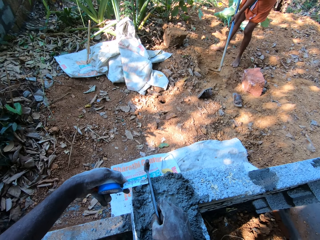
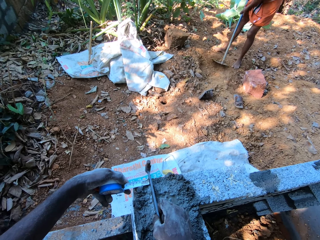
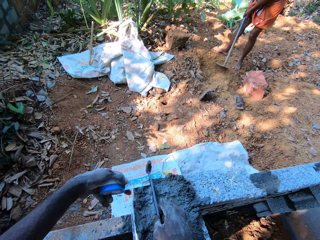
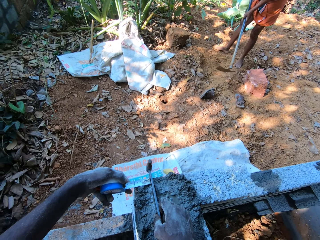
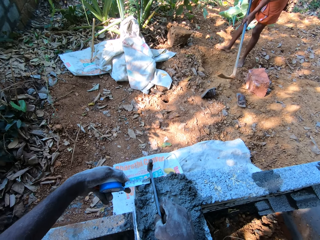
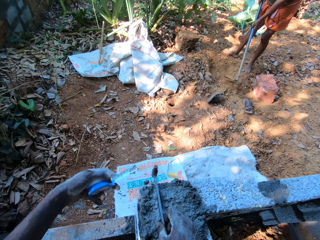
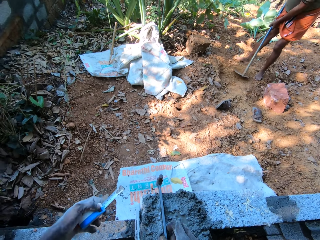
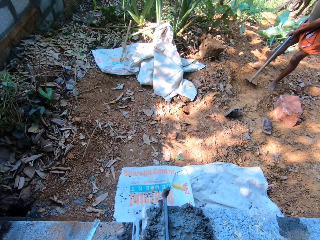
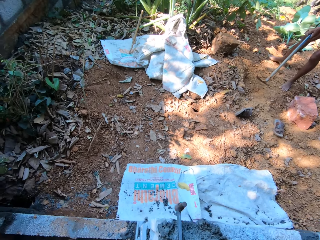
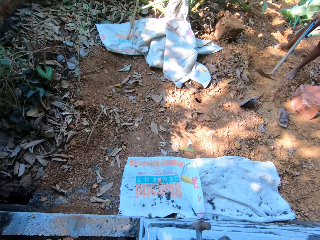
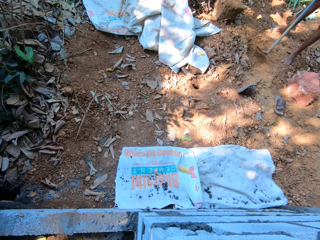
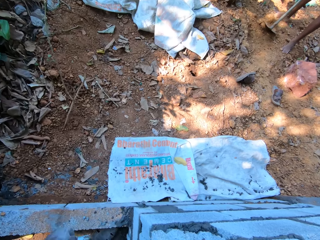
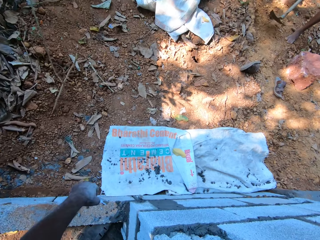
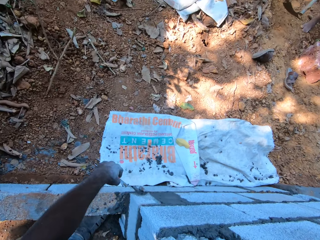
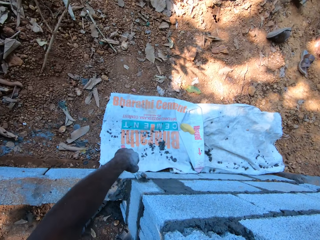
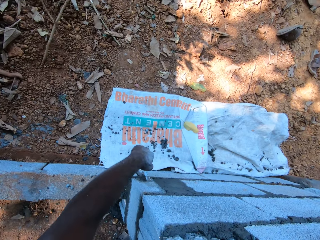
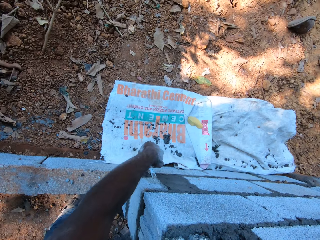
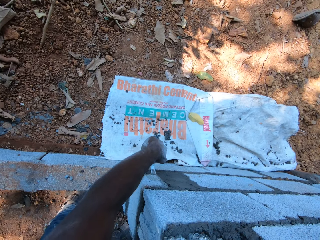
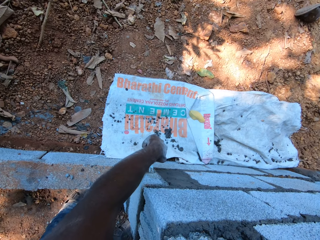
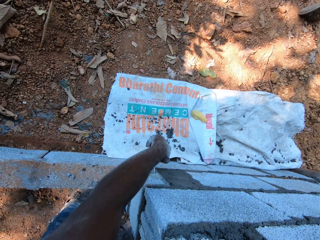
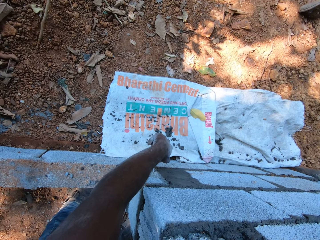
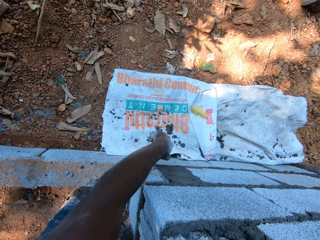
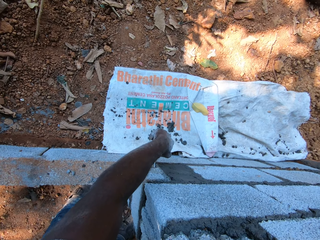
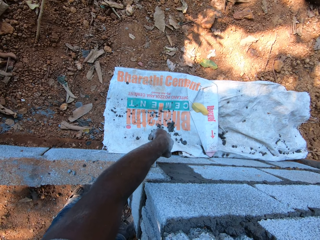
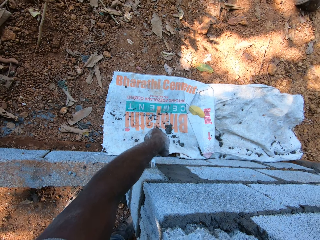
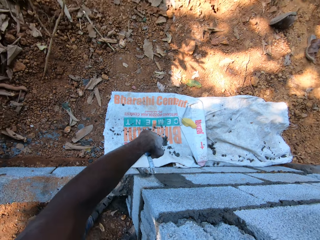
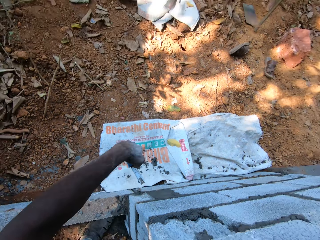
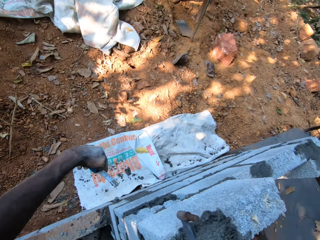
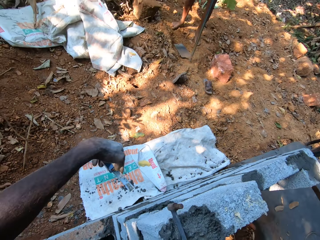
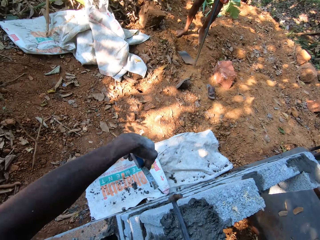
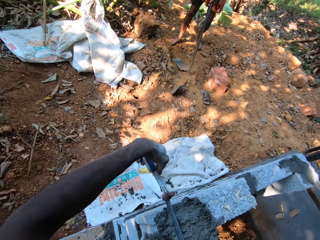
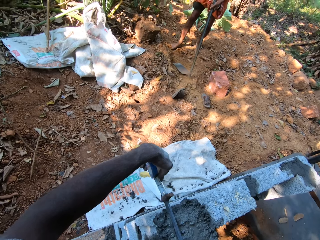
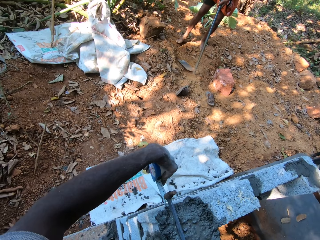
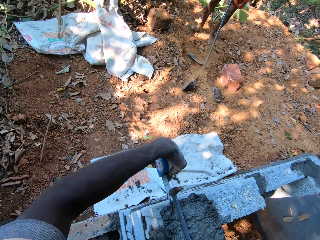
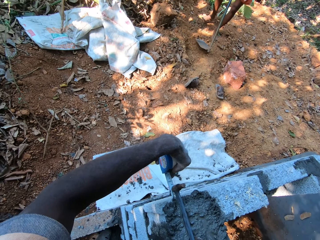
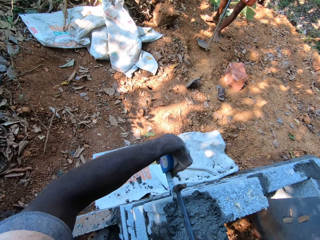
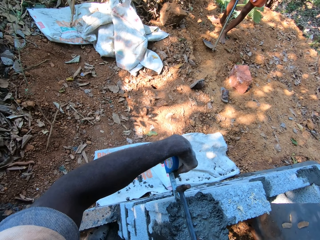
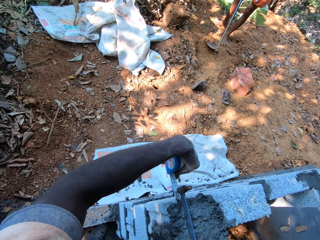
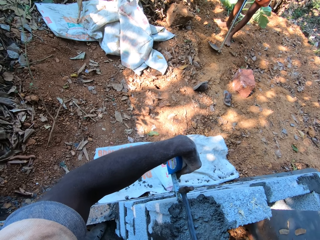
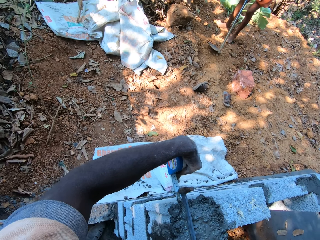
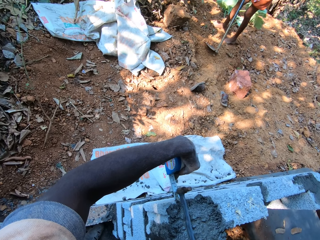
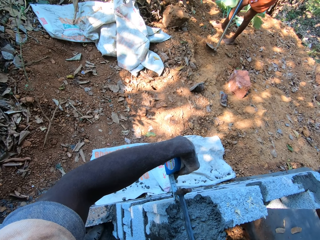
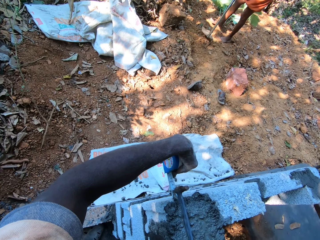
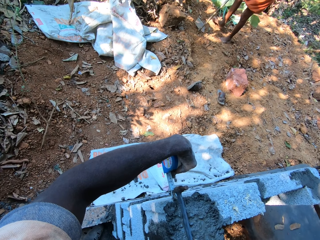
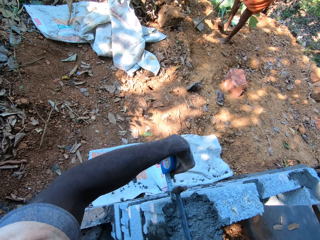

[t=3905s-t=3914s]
The camera wearer lowers the measuring tape. He measures the wall with the measuring tape in his left hand. He measures the wall again.

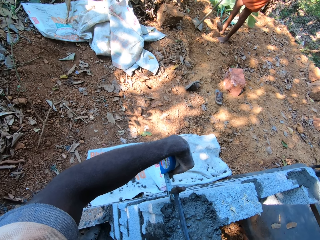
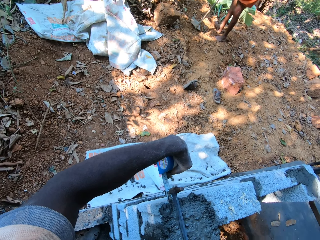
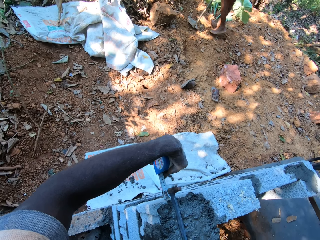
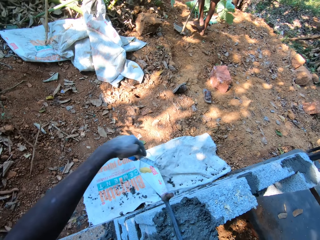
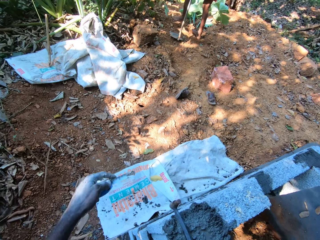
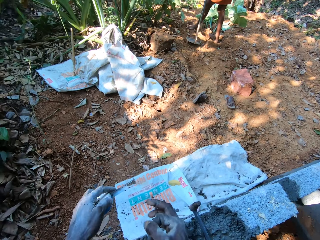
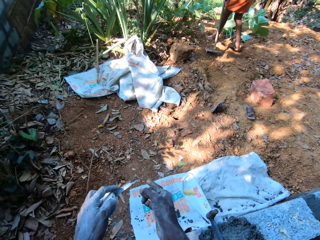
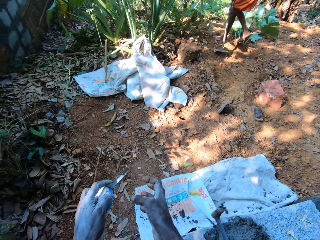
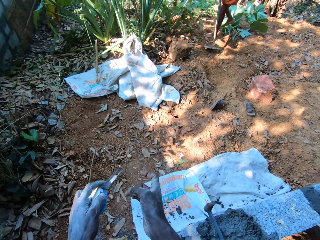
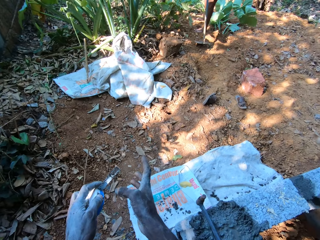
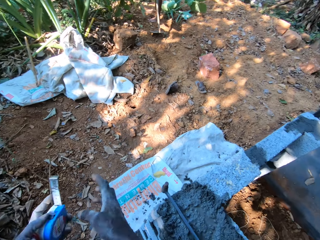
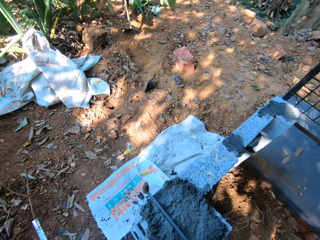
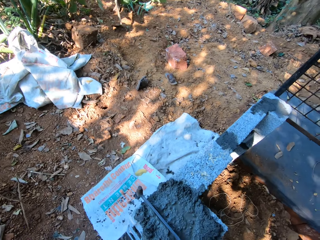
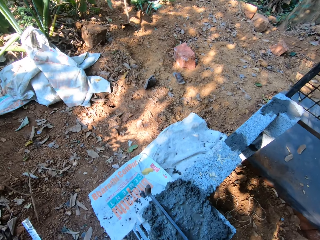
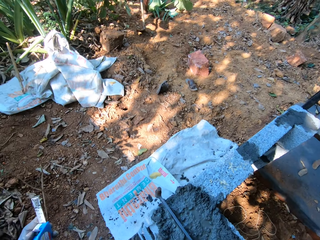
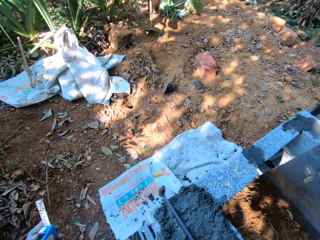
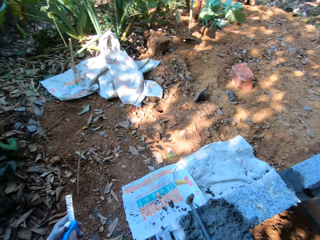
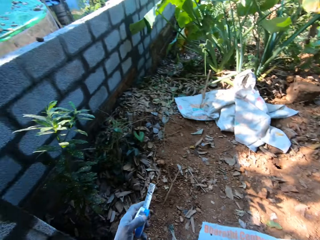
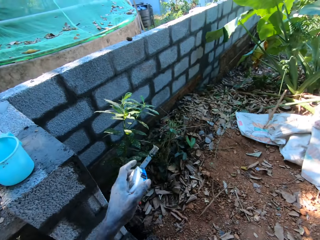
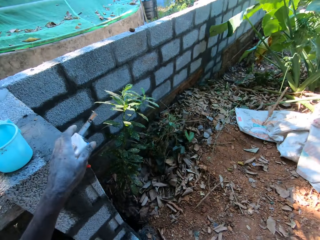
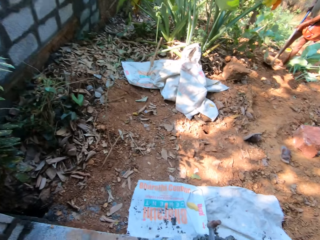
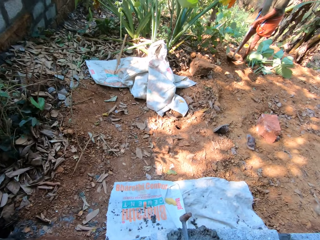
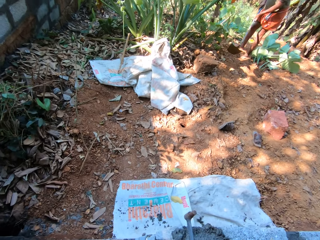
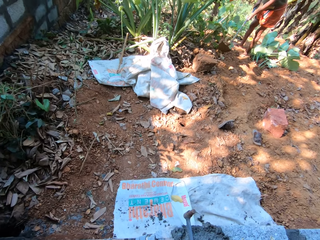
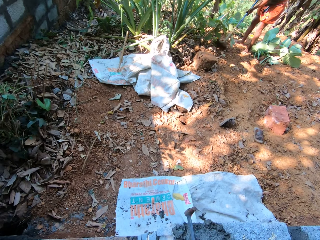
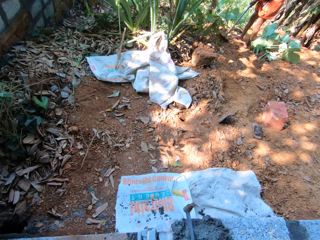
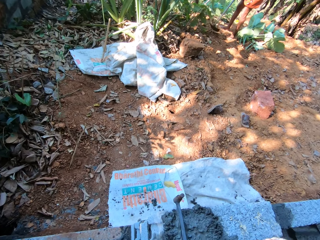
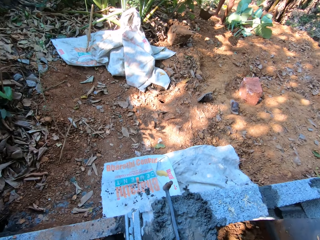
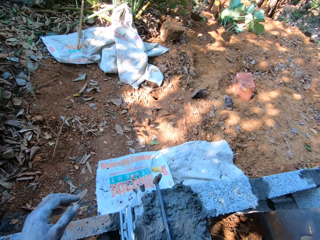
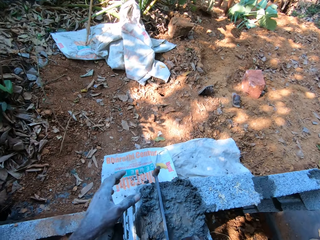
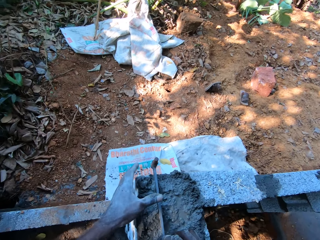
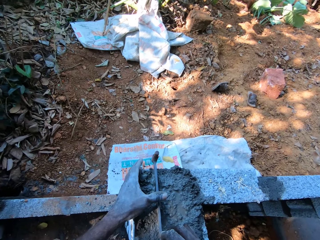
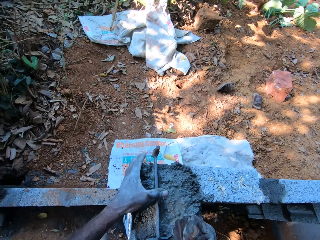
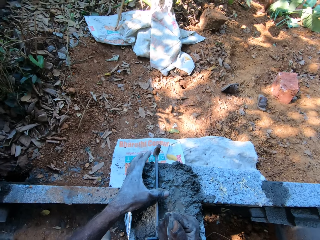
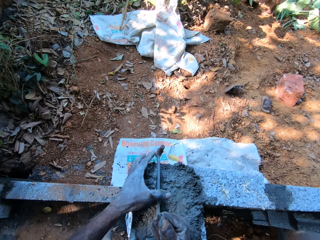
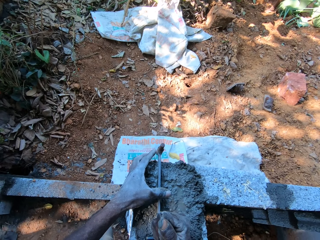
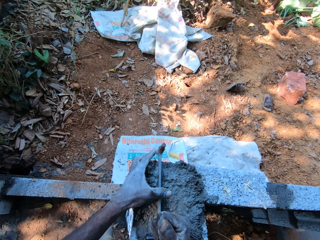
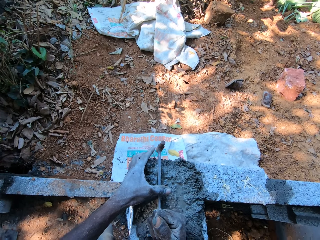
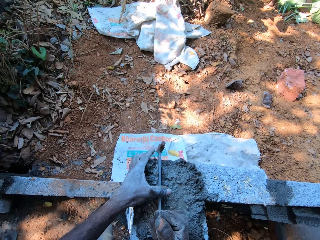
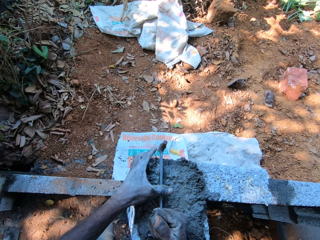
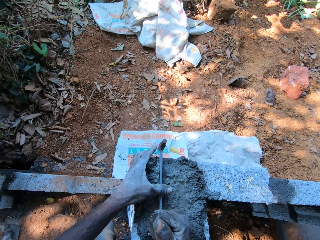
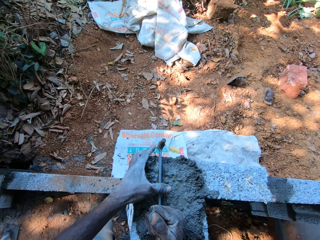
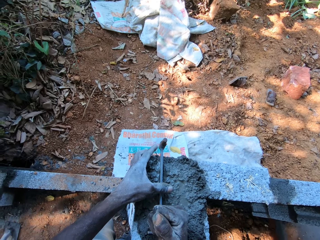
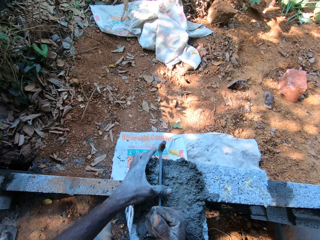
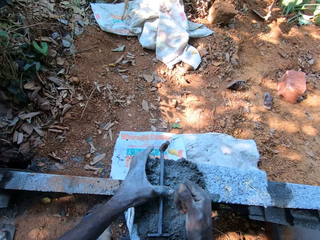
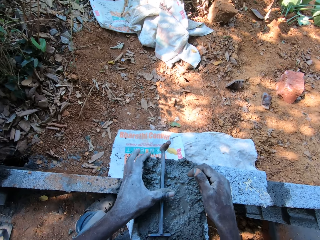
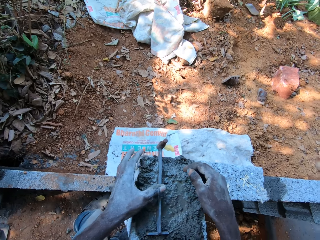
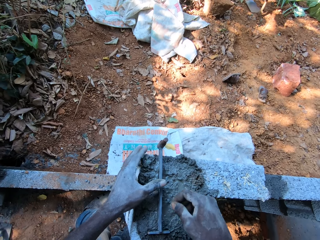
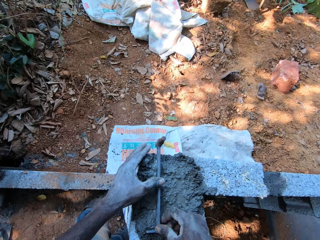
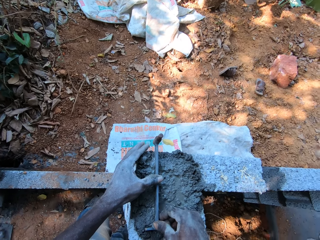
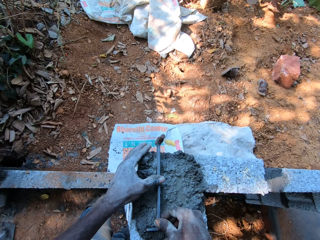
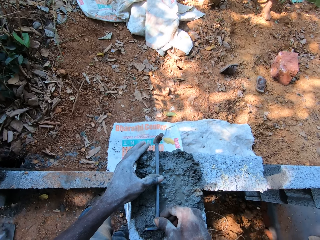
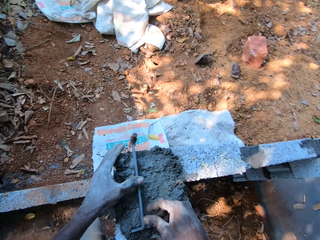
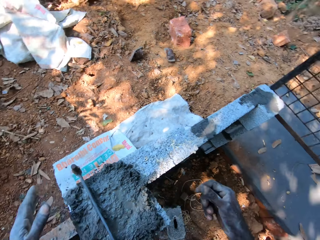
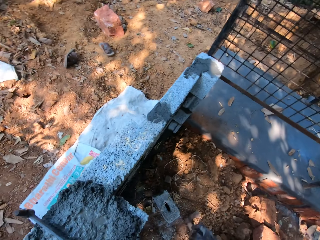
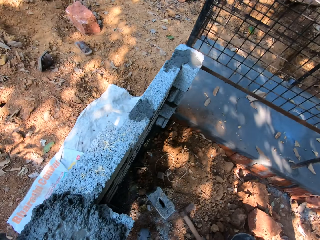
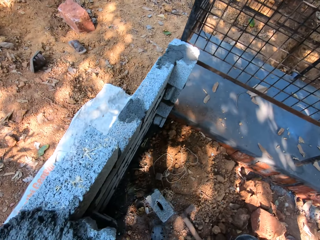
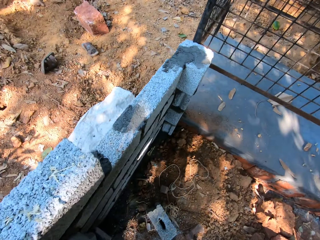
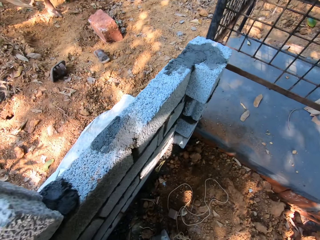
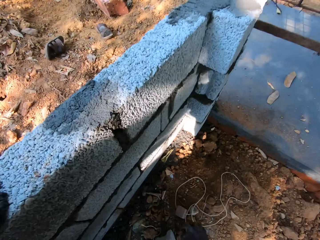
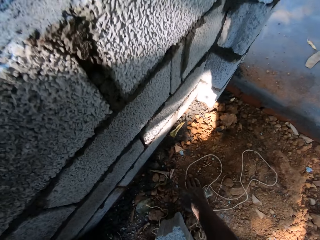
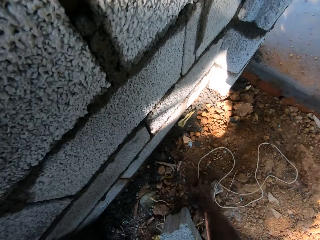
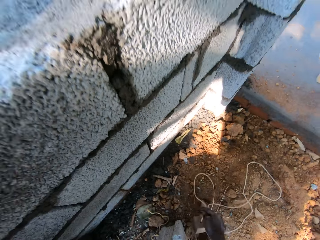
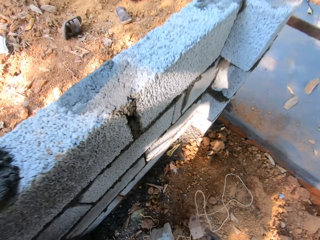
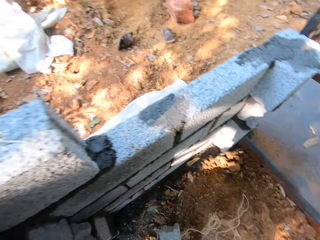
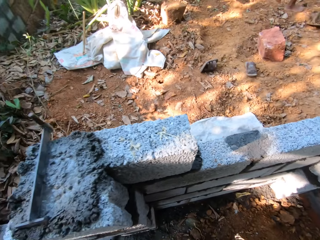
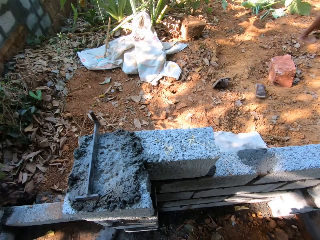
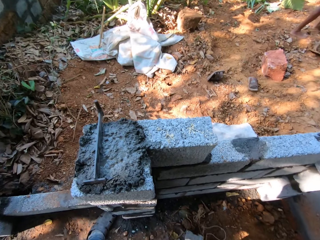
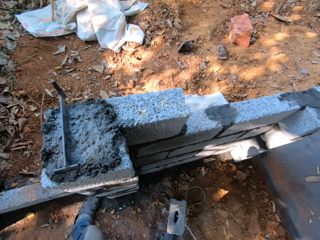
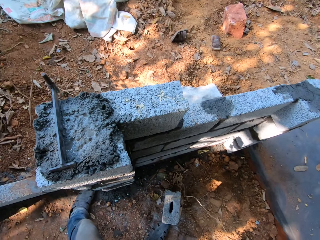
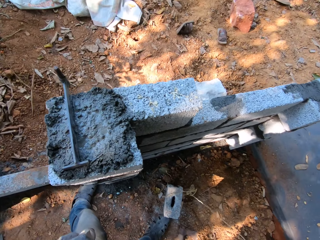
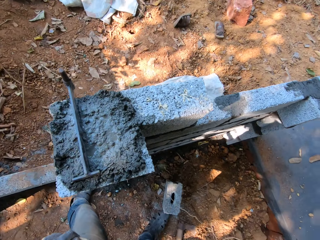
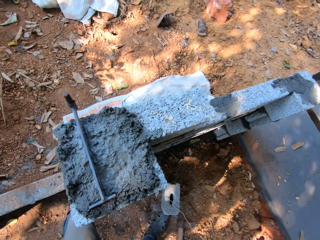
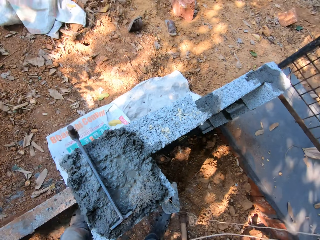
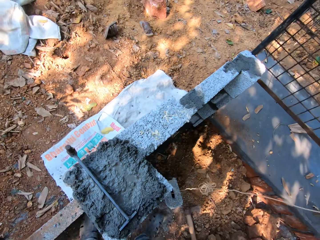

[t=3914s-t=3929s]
The camera wearer taps the measuring tape with his right middle finger. He places the measuring tape on the wall. The man clears the ground with the hoe in his hands. The camera wearer puts his left hand on the rod. He hits the rod with his right hand. He adjusts the rod with his right hand. He touches something with the right hand. He picks a rope or plumb line from the ground with his right hand.
